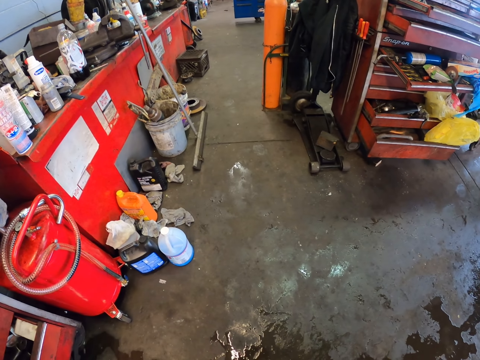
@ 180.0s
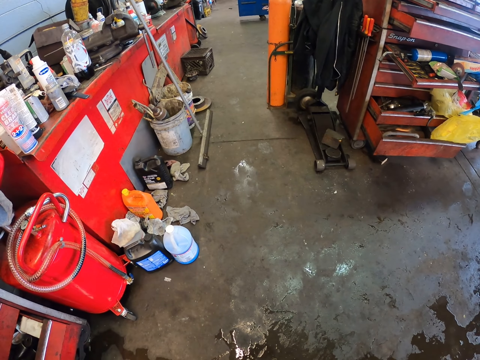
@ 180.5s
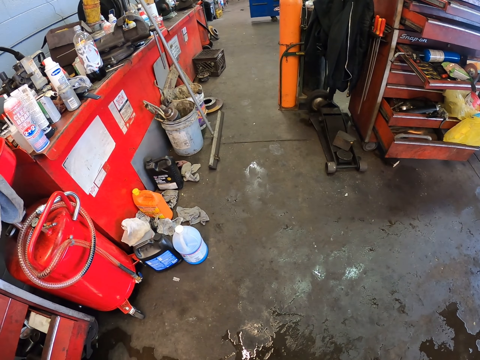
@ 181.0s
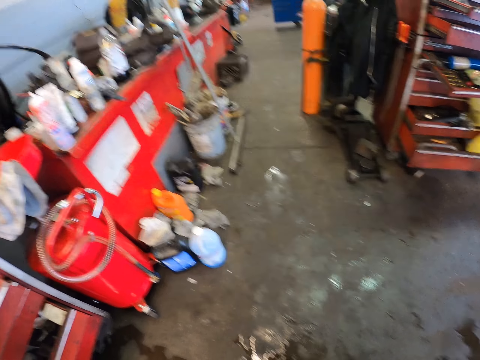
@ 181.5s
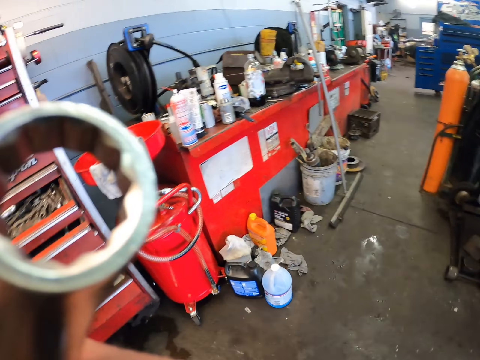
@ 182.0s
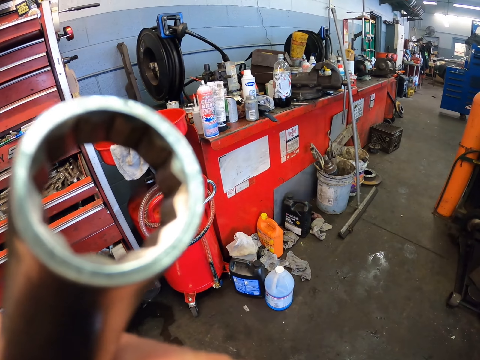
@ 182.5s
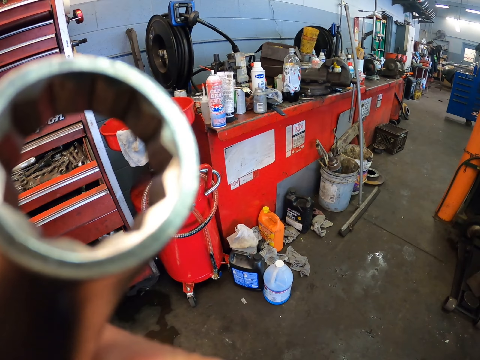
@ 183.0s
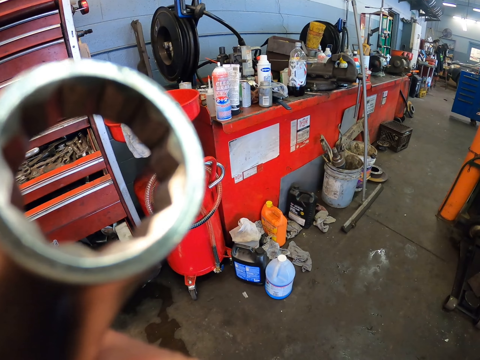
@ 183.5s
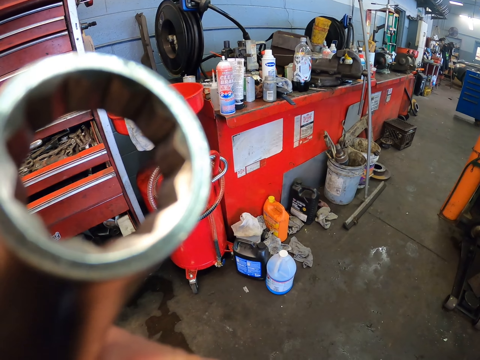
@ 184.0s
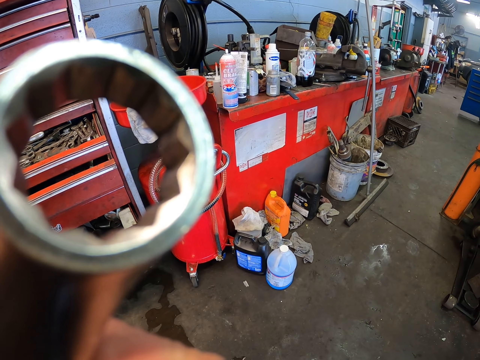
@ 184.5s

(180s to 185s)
The camera wearer holds a nut.
